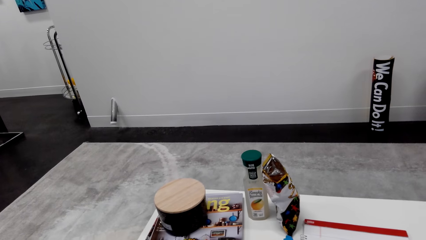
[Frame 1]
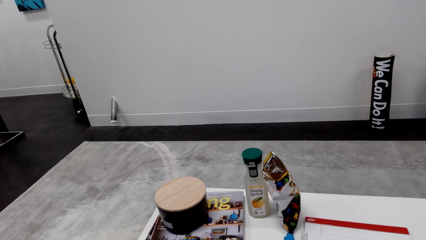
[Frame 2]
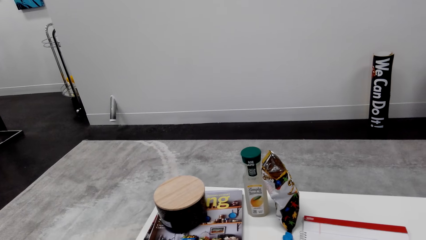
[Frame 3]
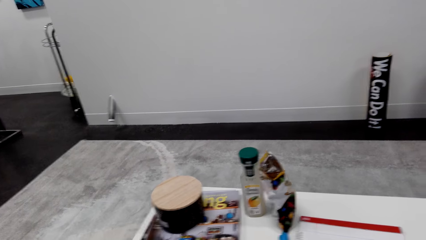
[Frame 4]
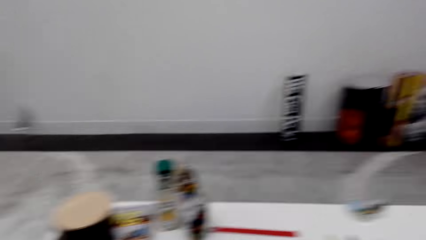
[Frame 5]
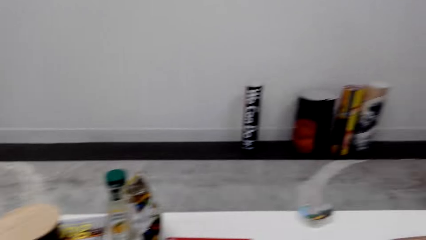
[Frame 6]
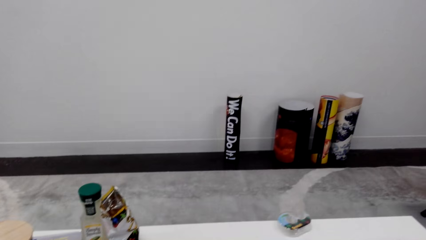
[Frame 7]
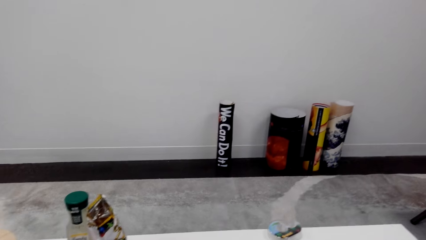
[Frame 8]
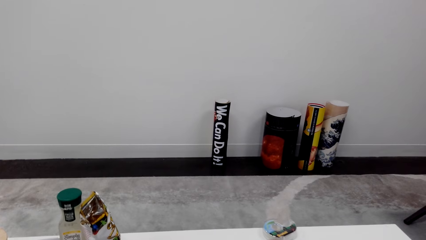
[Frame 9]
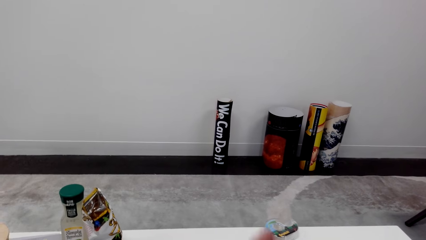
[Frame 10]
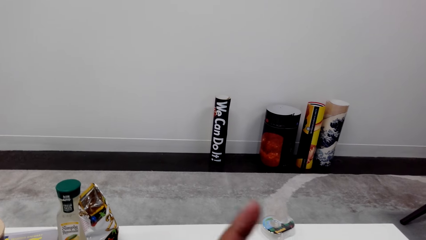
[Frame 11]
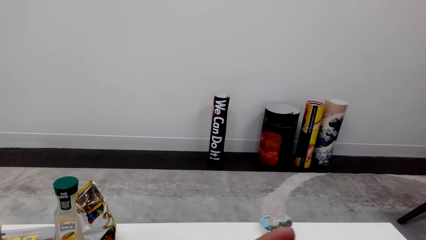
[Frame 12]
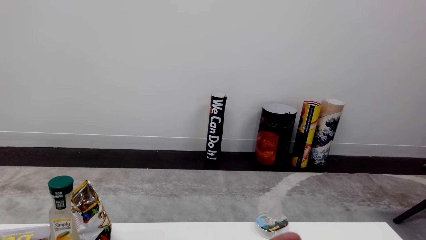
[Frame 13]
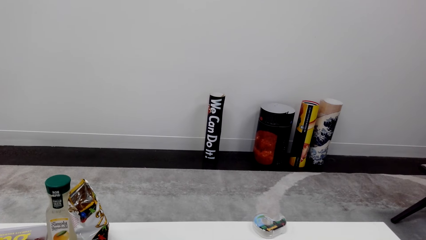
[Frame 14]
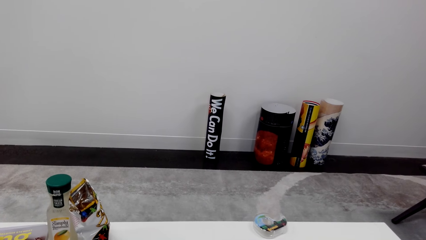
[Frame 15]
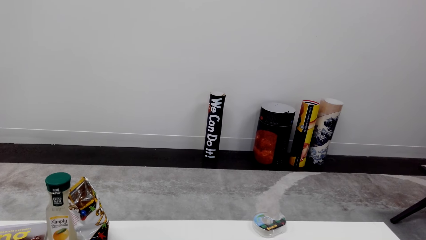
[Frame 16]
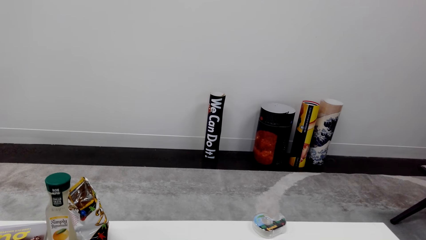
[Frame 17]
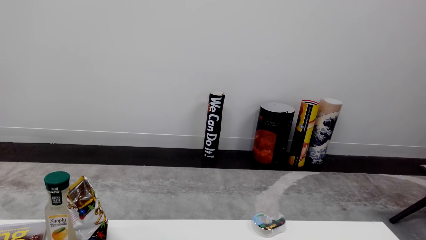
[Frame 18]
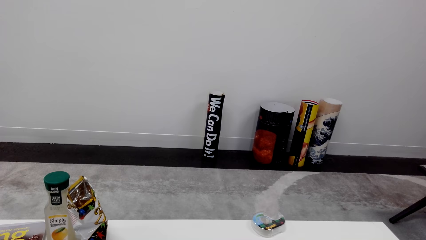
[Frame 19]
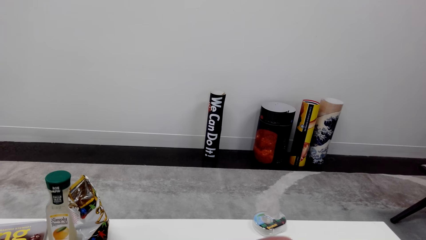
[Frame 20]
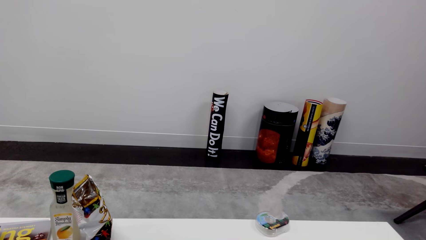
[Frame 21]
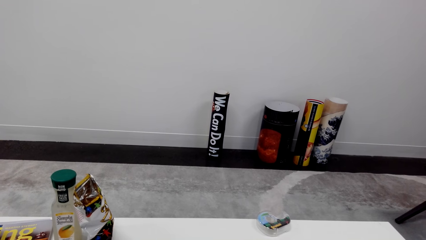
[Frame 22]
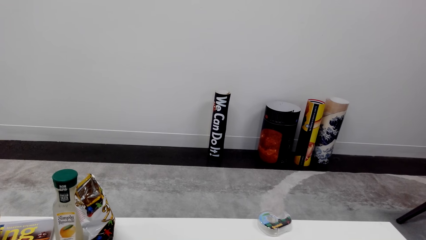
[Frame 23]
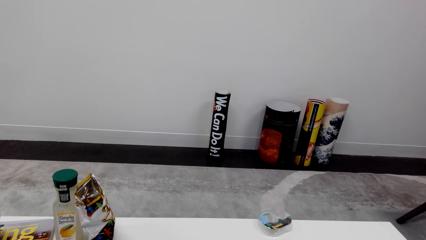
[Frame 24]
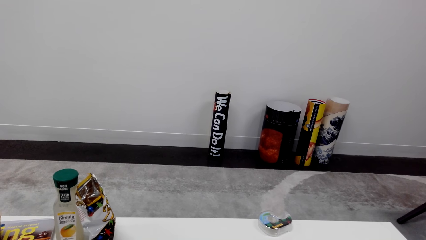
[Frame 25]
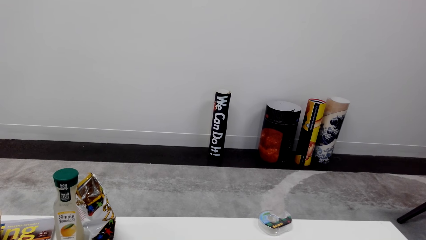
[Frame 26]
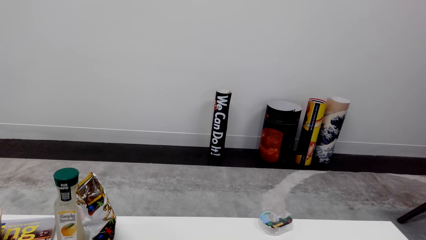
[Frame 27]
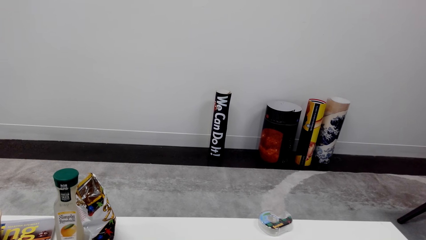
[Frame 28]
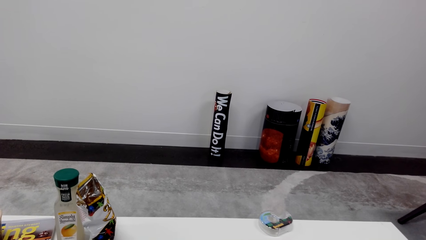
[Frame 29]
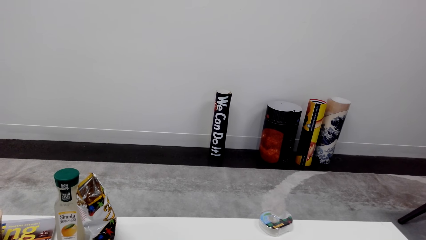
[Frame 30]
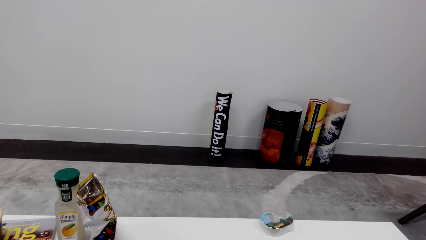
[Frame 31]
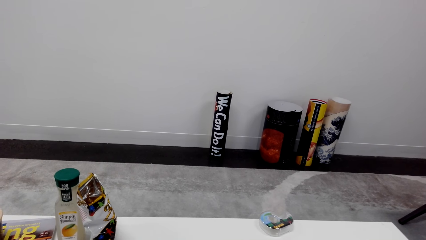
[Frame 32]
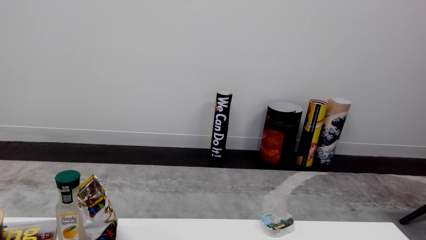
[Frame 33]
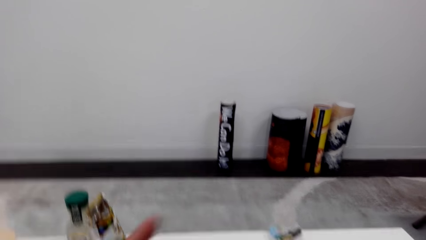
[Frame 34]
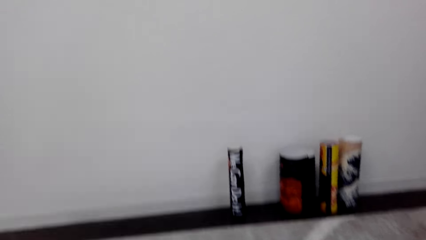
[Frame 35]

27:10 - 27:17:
The camera wearer moves the finger.

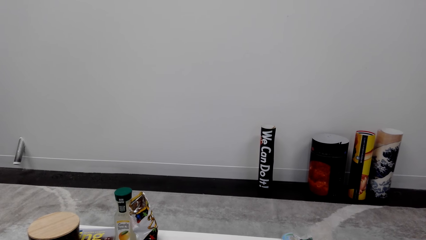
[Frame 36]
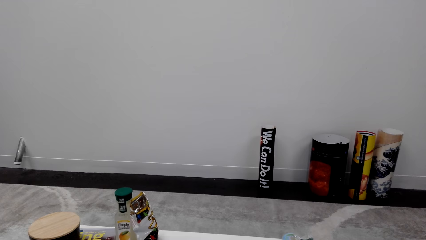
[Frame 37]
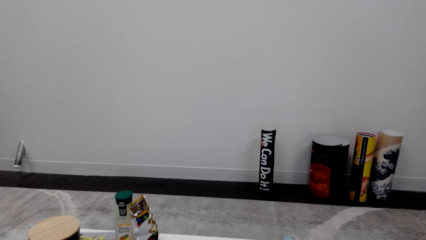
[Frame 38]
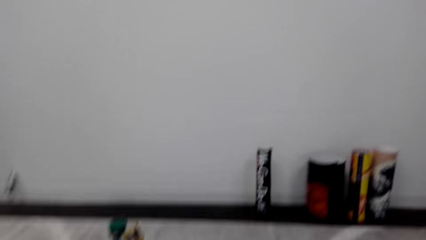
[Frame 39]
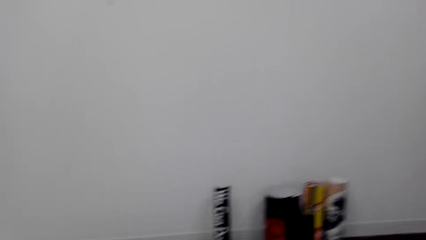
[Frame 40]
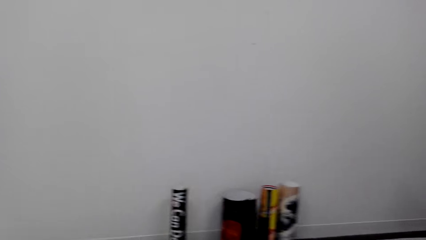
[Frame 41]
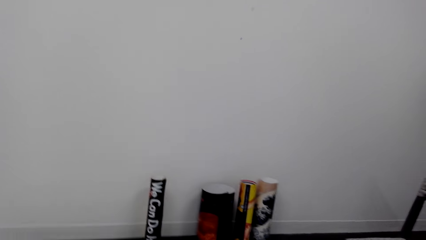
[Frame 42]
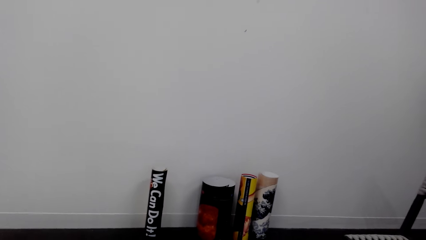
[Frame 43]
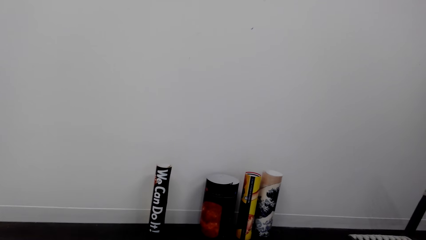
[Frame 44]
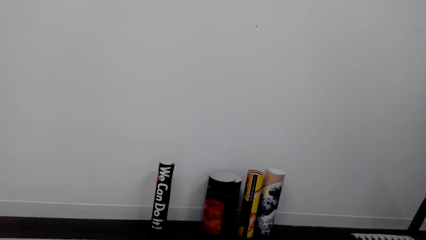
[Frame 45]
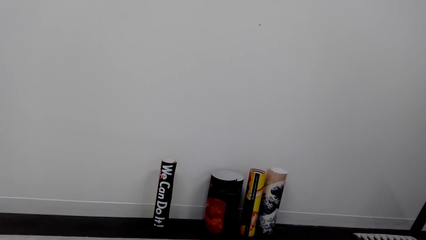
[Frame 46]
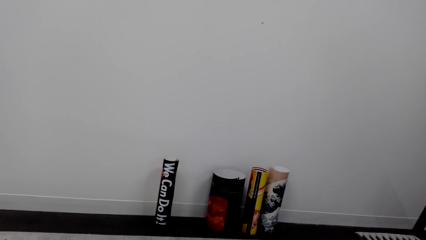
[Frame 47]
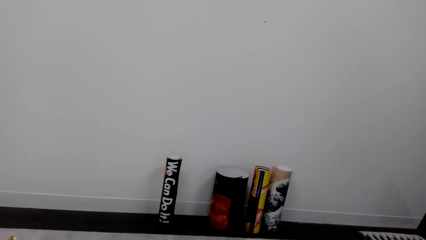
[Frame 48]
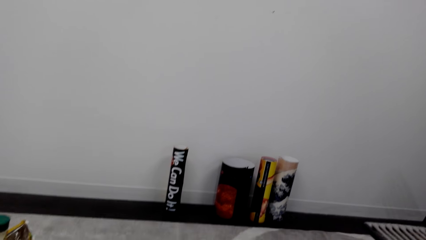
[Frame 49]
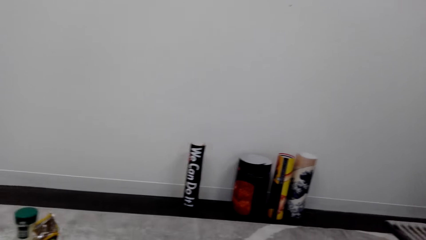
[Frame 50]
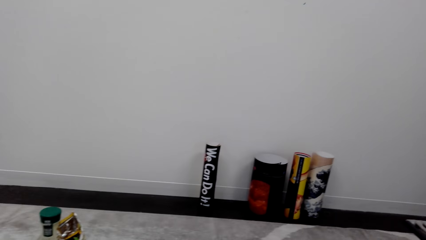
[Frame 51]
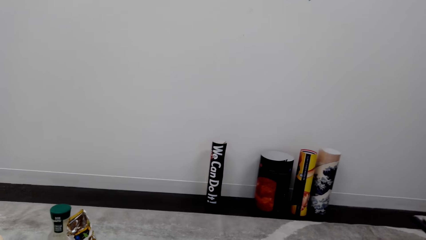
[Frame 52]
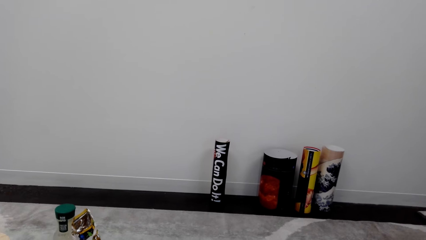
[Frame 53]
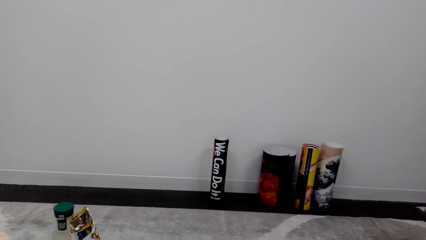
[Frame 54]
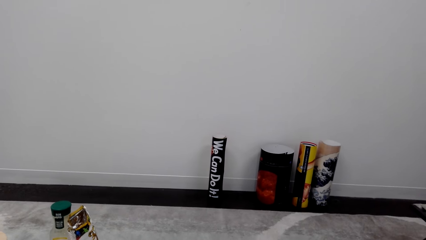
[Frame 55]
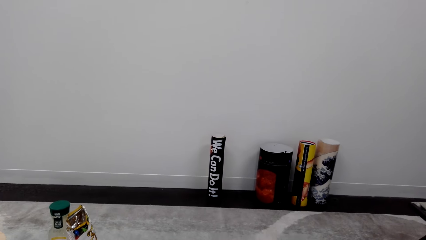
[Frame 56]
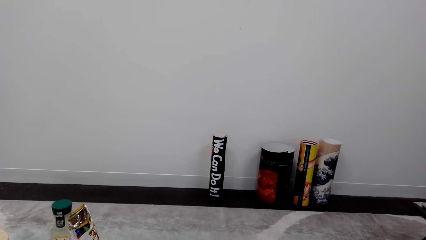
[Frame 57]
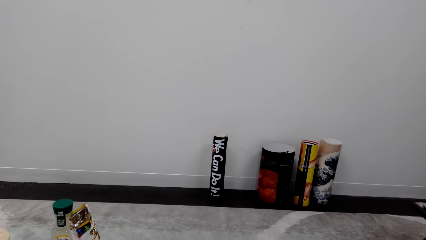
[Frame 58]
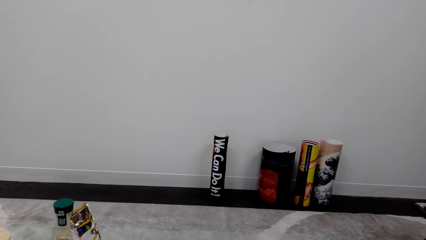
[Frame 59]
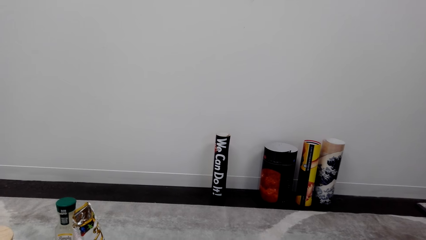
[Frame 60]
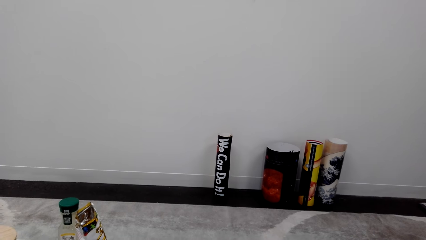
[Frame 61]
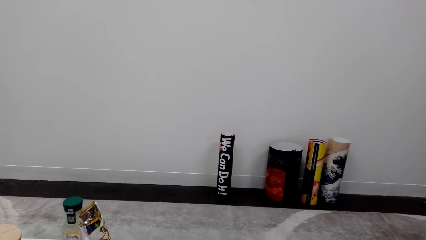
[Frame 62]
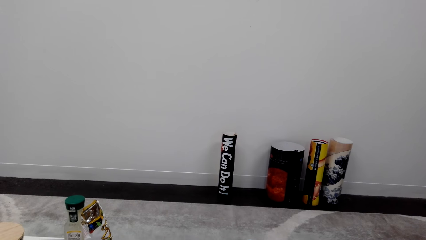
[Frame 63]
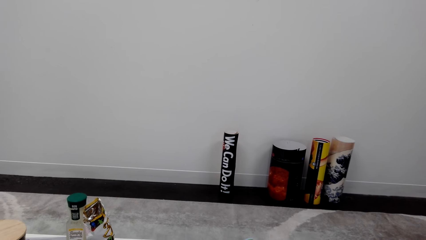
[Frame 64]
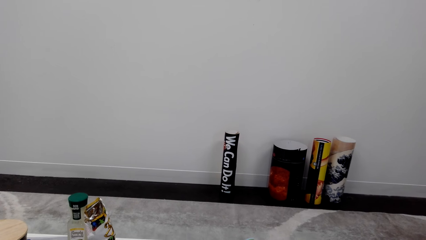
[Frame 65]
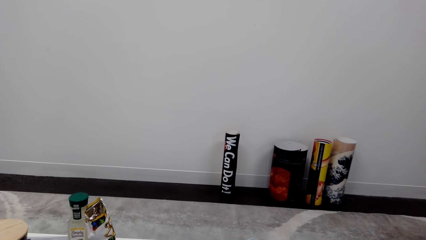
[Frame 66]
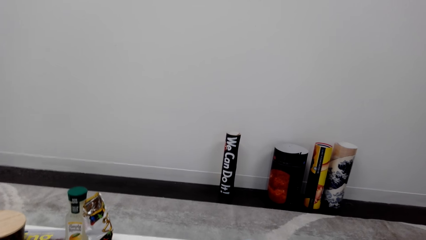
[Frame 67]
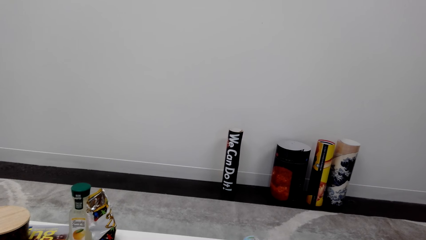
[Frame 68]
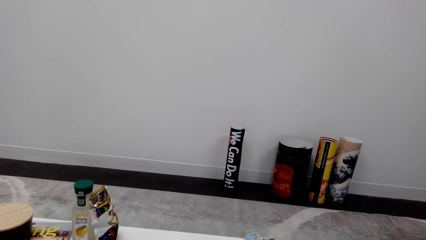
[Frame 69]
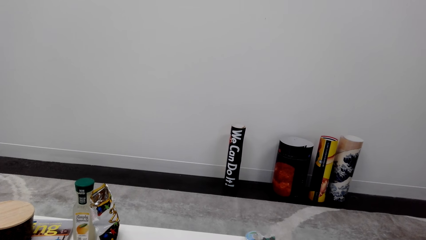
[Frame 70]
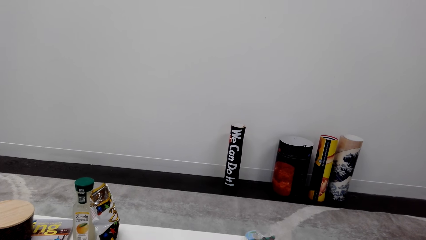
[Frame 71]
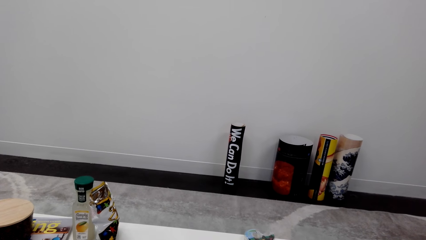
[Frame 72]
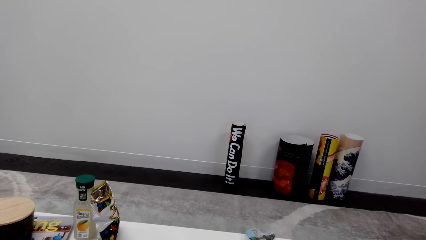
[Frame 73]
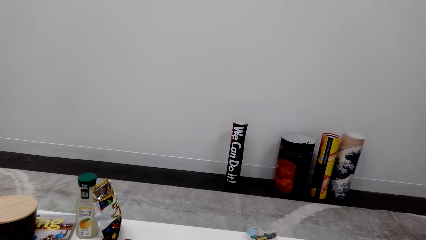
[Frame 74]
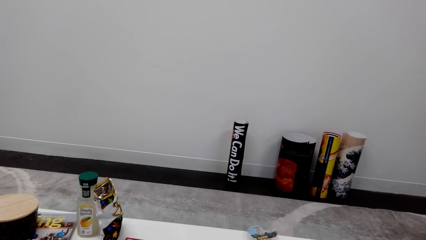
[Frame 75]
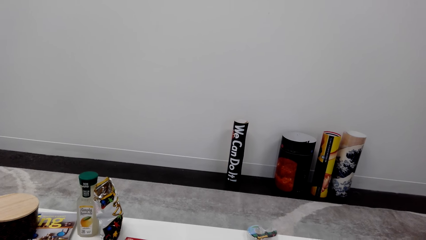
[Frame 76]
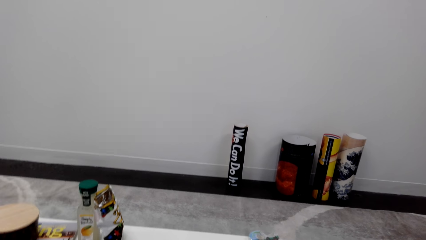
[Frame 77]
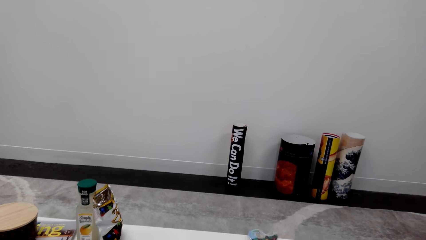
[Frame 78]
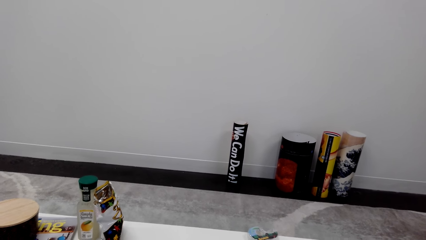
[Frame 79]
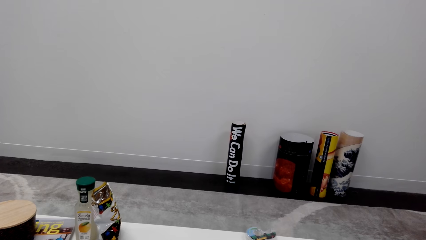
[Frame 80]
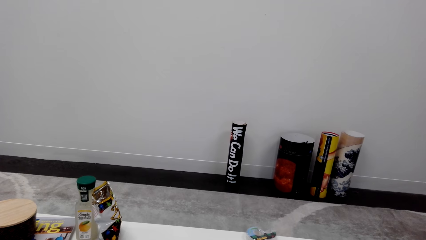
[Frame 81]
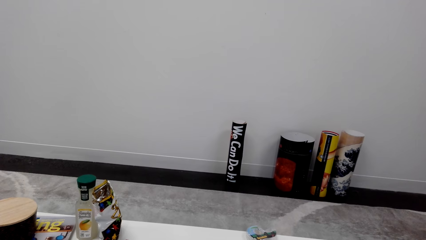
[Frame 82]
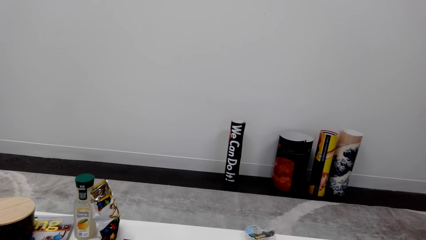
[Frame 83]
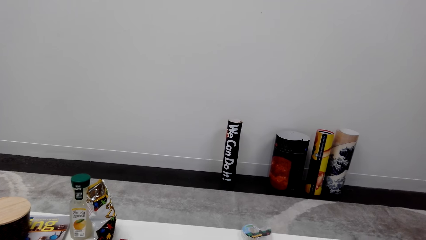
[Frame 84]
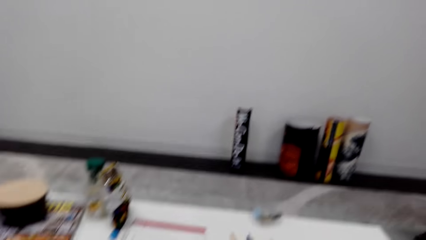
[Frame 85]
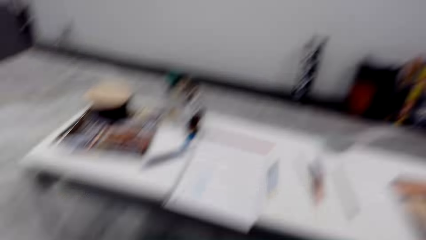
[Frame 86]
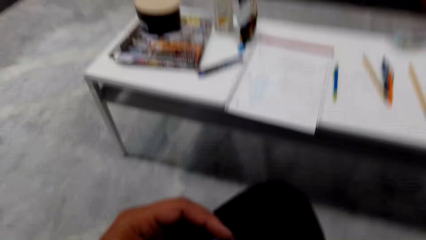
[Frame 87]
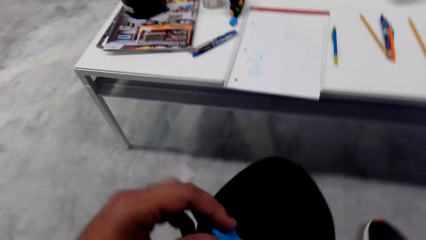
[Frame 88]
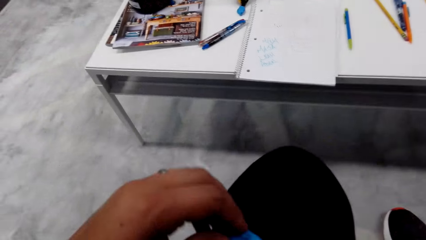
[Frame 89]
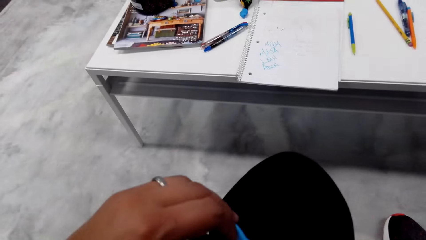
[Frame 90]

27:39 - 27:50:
The camera wearer looks around the house.
